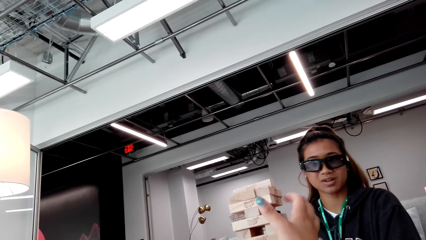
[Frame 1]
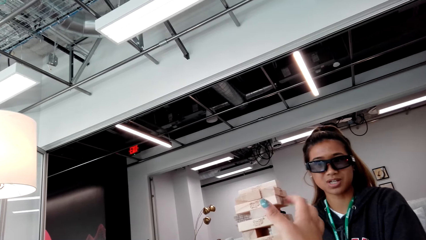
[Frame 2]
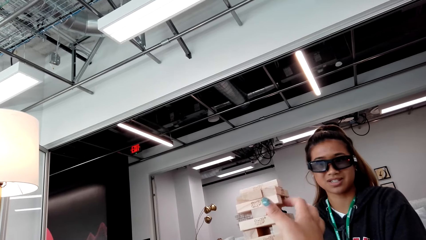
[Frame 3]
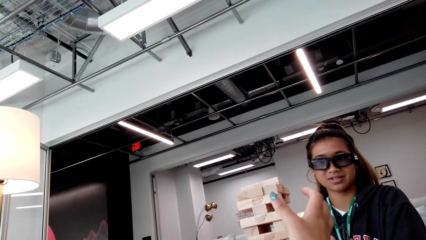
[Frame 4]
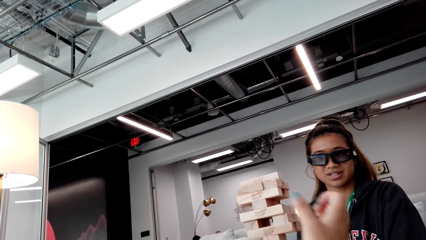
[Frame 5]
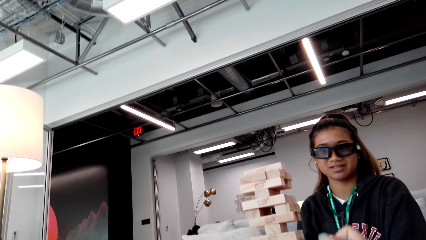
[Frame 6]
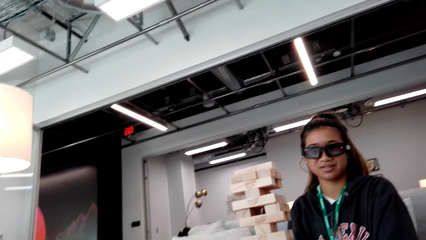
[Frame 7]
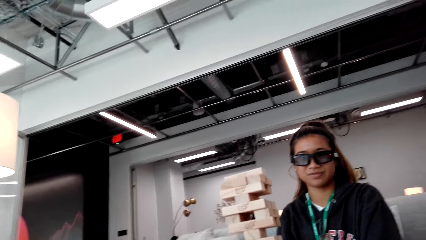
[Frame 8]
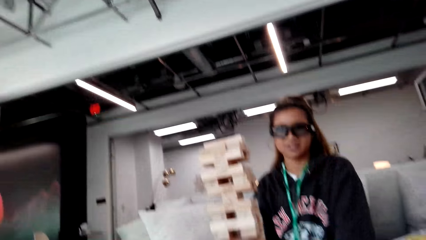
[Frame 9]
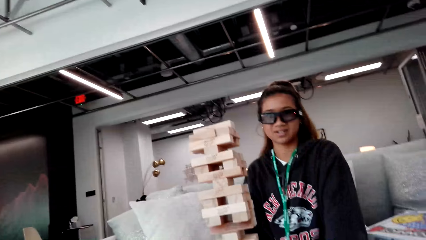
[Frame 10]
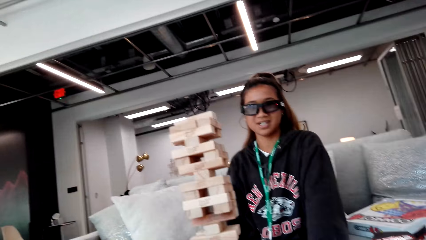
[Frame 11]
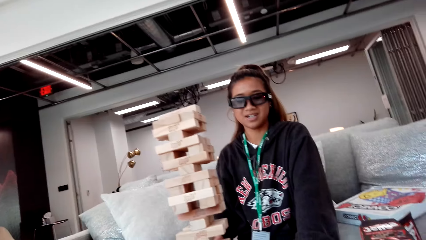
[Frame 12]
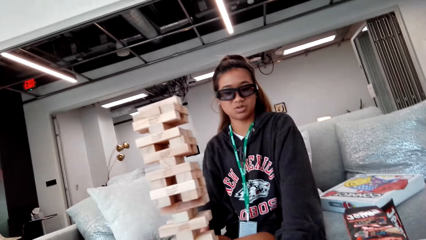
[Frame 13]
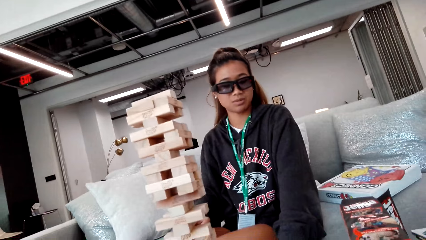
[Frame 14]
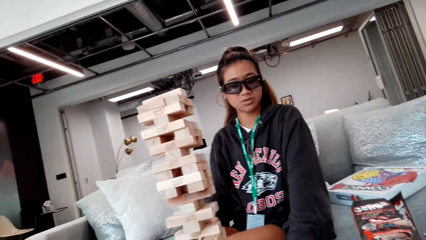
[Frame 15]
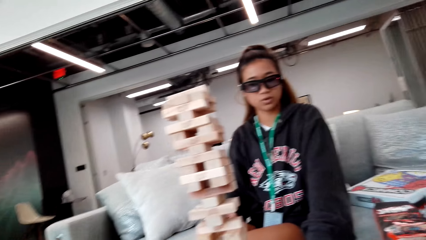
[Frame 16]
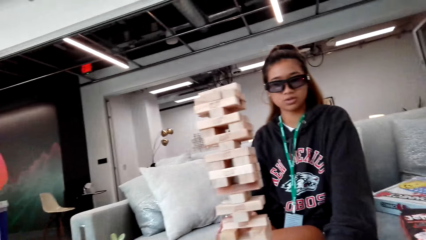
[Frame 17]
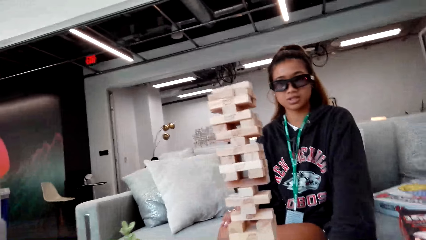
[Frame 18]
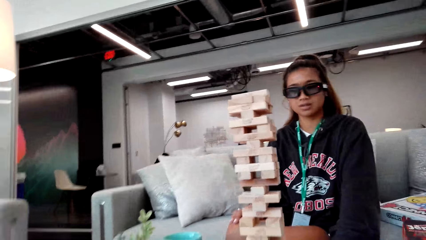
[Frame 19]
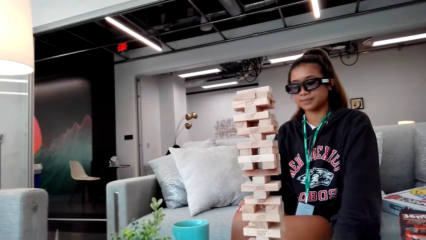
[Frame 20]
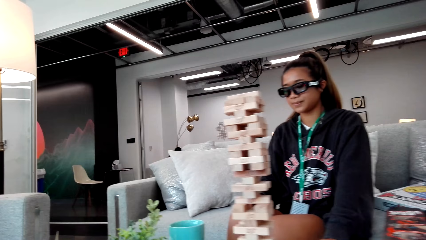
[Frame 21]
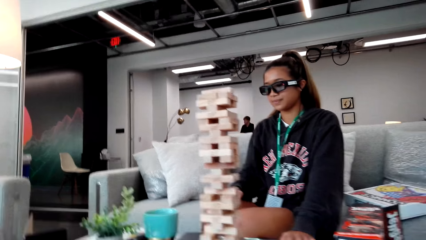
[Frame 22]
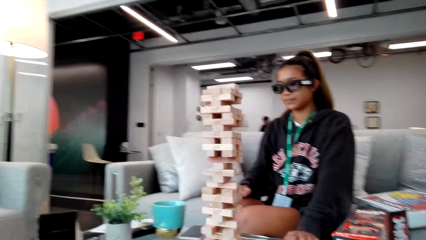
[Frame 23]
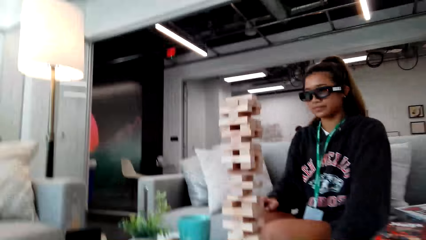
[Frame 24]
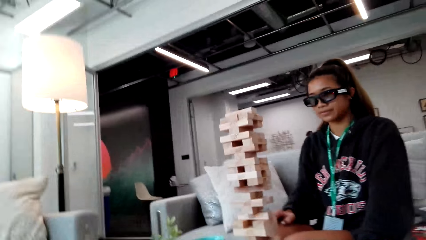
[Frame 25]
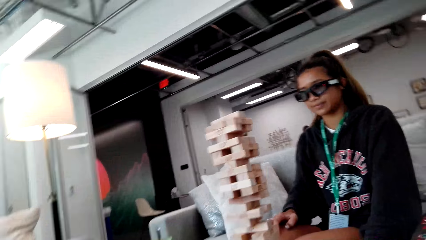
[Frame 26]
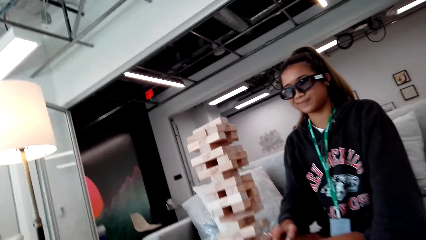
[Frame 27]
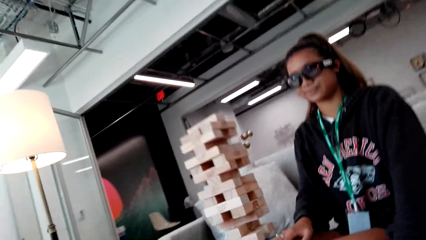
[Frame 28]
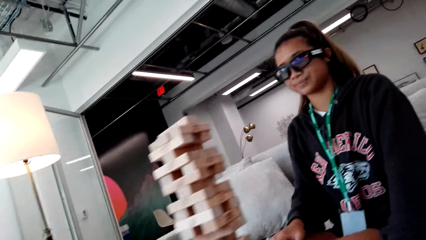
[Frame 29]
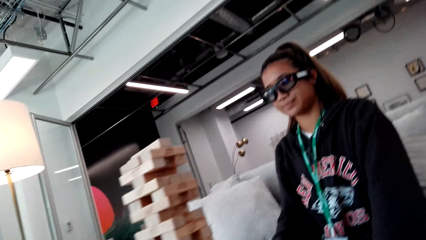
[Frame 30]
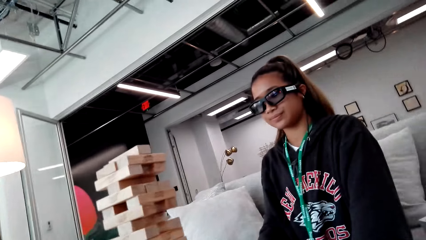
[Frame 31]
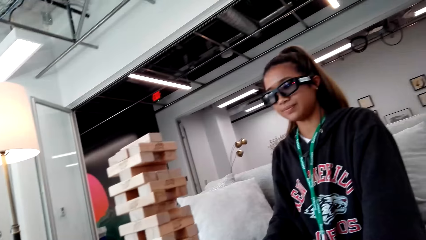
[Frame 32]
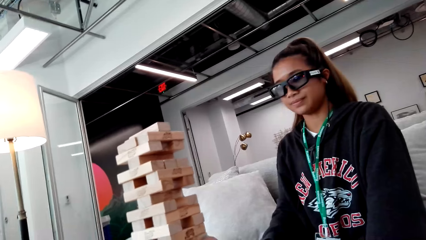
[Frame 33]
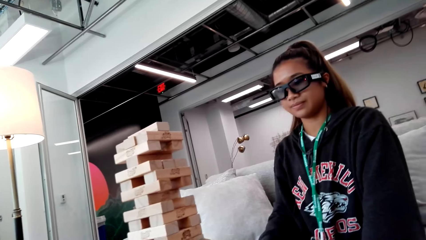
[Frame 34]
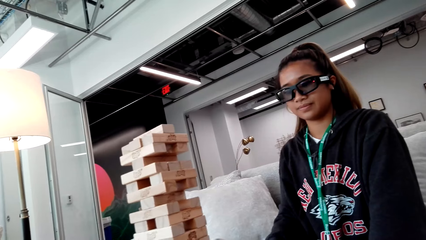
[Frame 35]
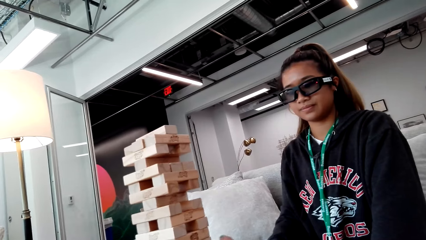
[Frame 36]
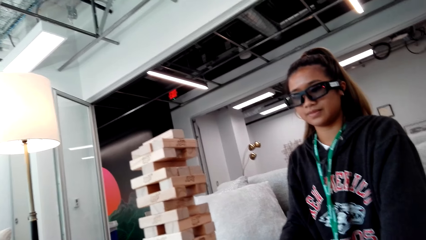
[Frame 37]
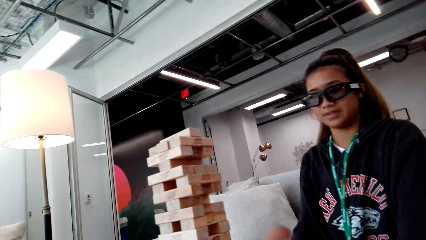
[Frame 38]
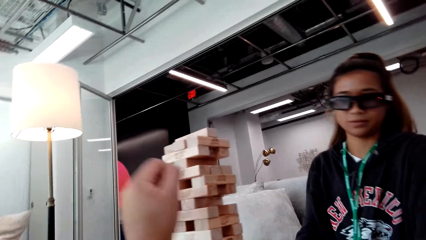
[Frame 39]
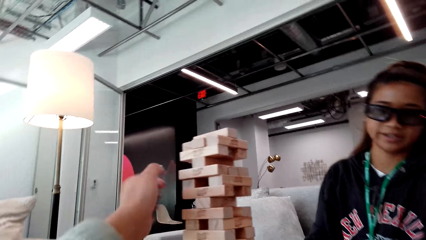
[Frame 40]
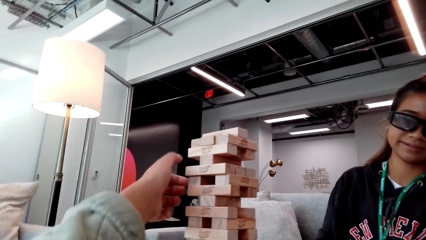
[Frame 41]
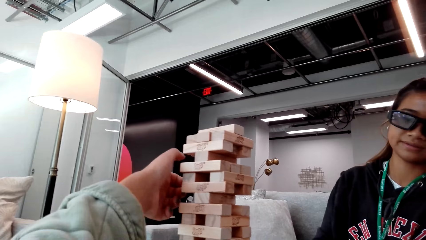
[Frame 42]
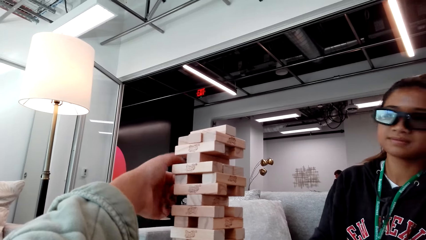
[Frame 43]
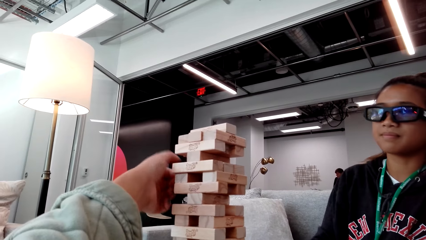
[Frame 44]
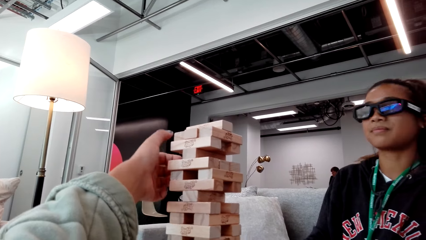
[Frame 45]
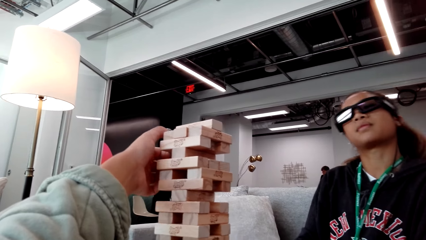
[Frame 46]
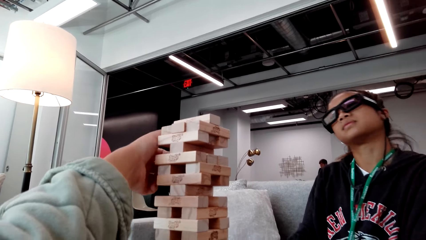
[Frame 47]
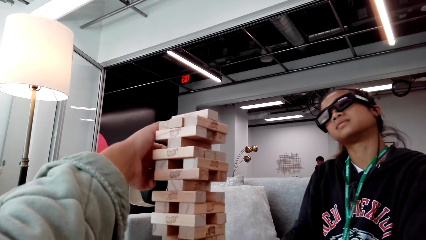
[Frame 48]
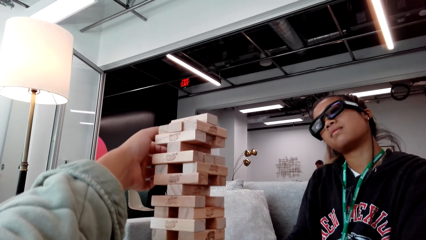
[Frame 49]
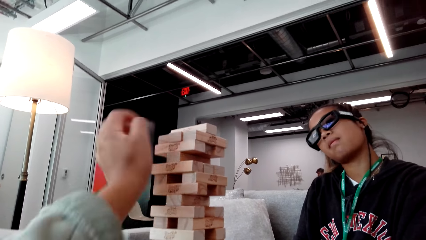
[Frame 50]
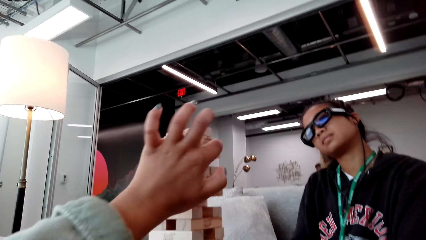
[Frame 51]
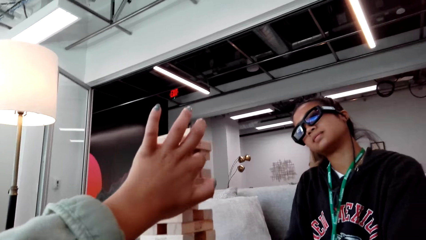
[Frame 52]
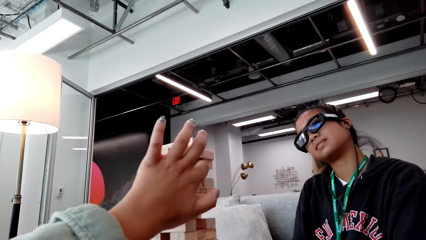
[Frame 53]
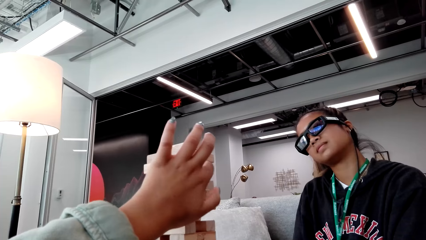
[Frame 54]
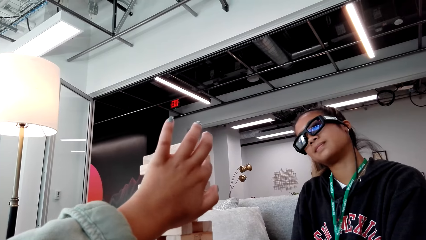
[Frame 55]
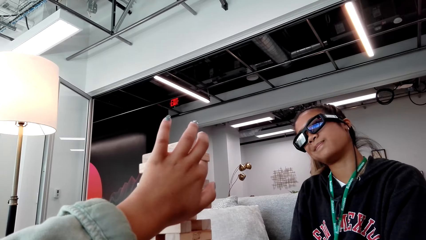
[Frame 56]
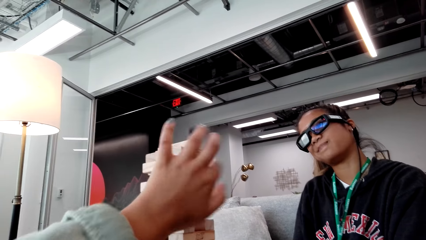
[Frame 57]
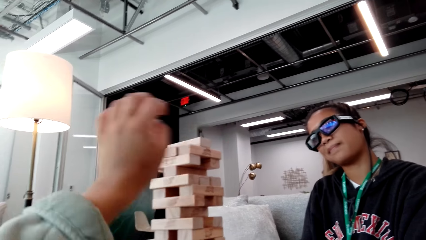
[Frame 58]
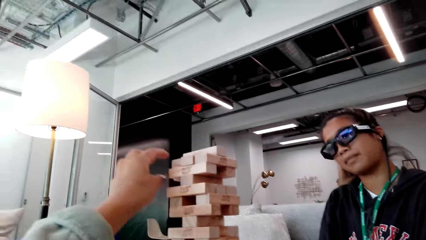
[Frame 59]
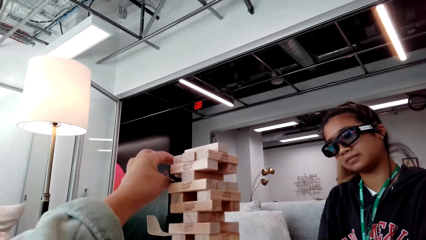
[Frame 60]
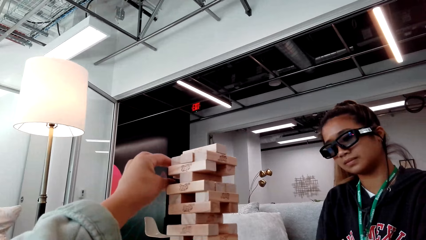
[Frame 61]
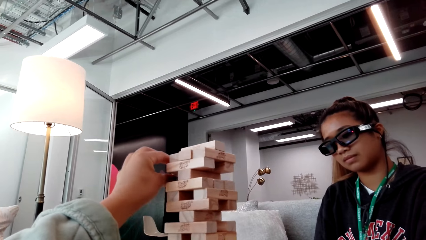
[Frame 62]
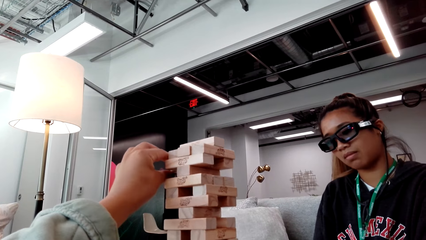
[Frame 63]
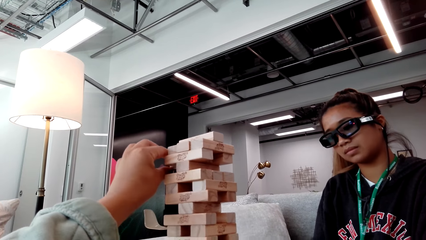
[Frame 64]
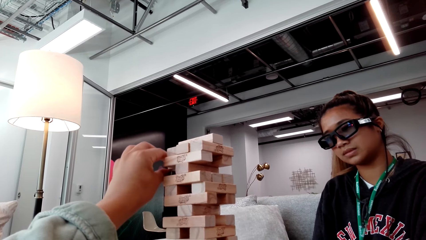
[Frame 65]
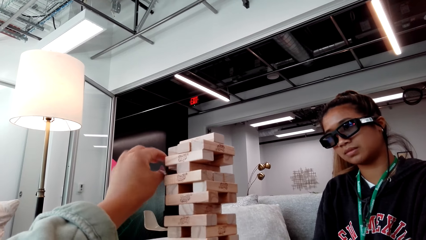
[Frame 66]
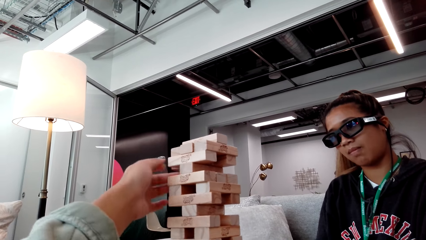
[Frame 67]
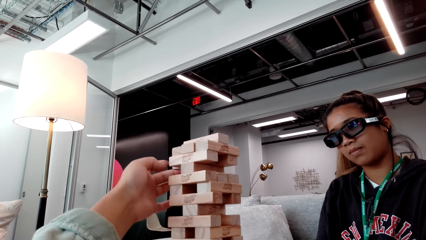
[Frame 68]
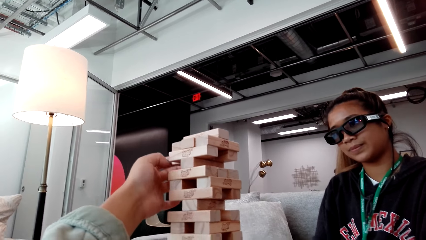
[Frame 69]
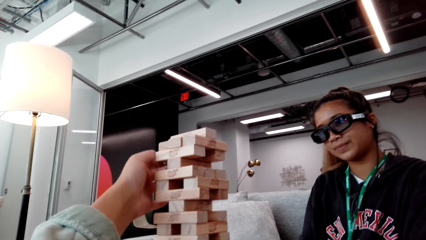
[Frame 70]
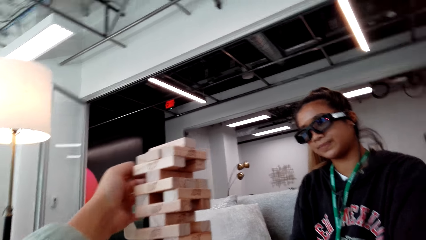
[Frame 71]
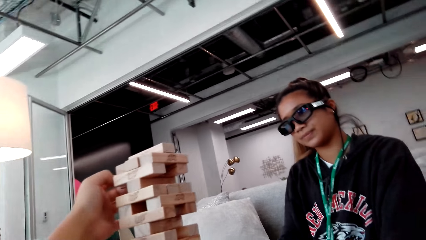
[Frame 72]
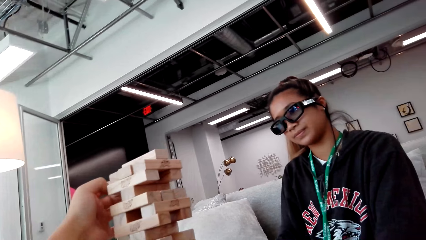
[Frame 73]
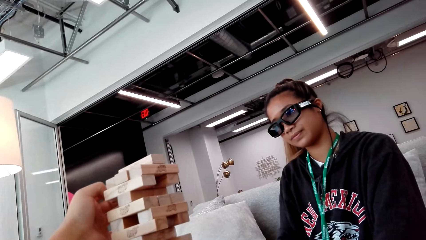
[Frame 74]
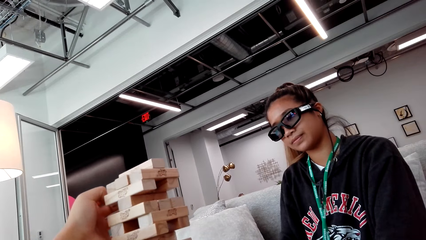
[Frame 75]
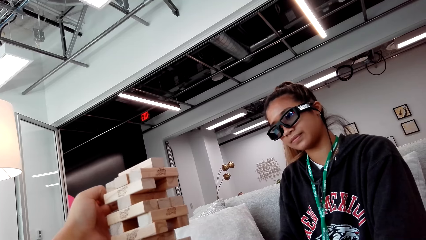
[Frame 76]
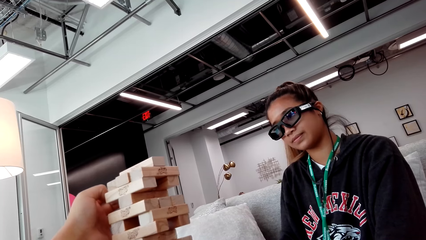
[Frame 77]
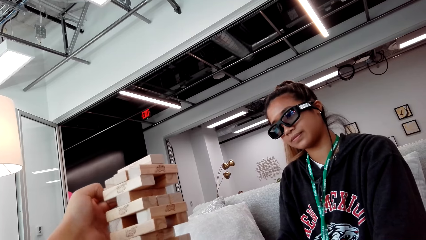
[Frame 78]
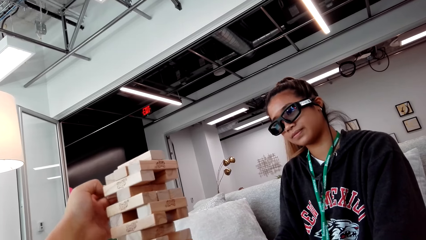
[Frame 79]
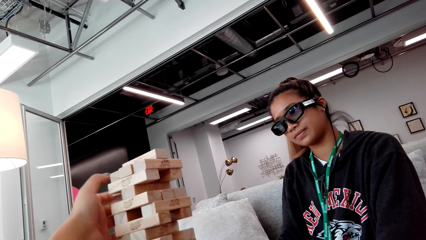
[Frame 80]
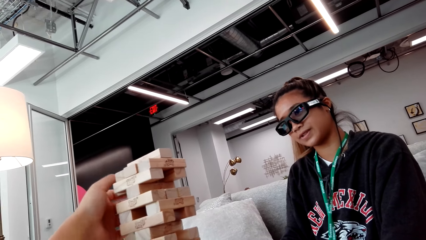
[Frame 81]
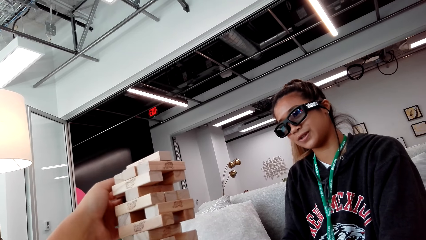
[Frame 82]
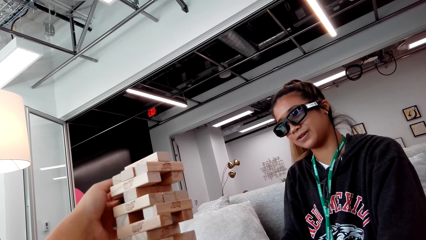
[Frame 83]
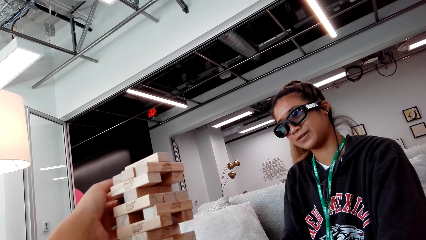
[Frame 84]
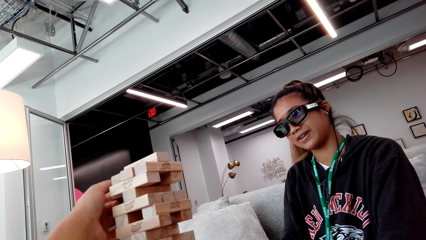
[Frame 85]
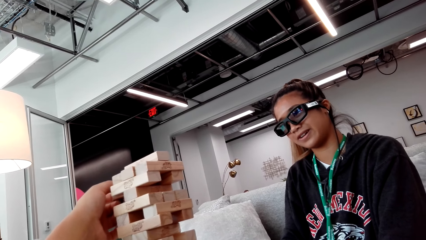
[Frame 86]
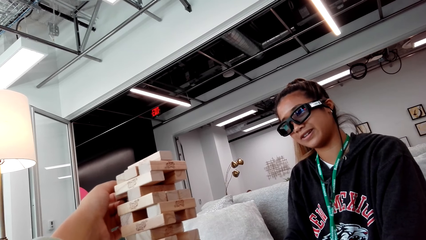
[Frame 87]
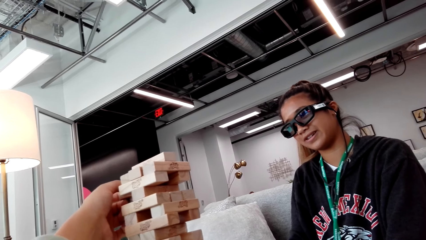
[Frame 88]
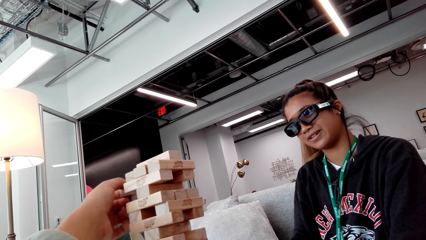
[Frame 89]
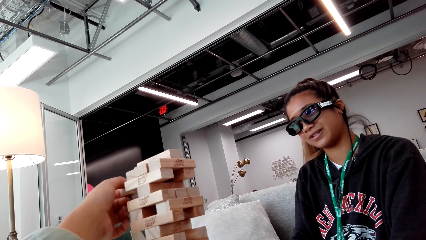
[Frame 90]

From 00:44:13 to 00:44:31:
The camera wearer stares at the wooden blocks. They remove the wooden blocks.
